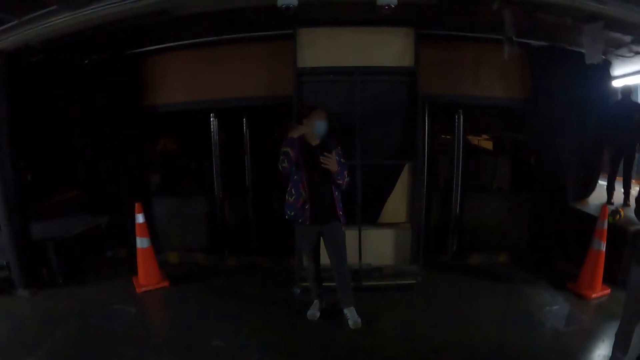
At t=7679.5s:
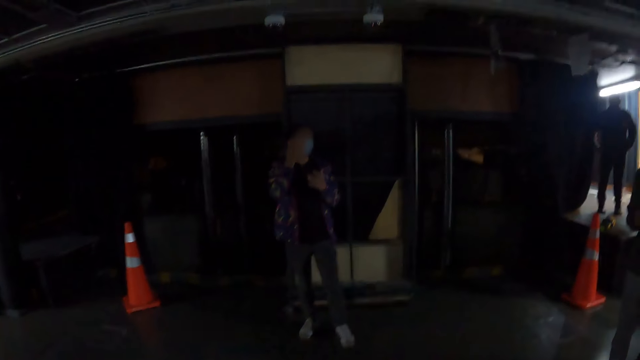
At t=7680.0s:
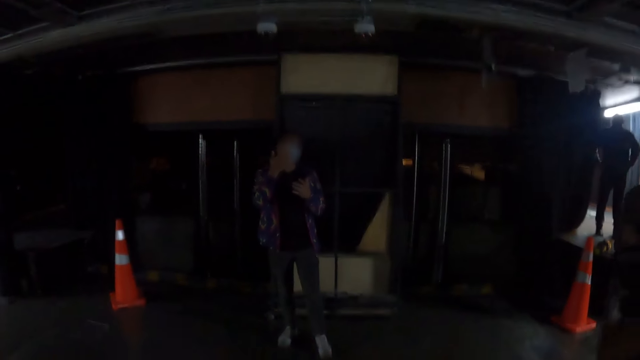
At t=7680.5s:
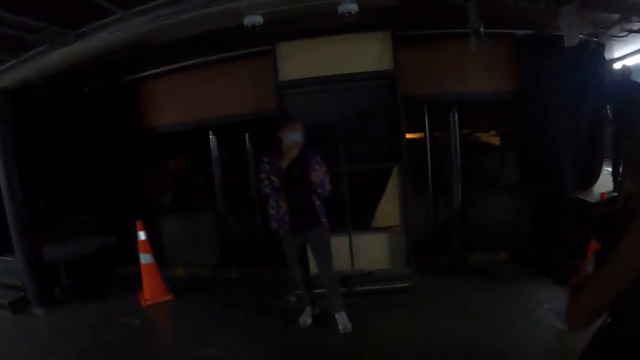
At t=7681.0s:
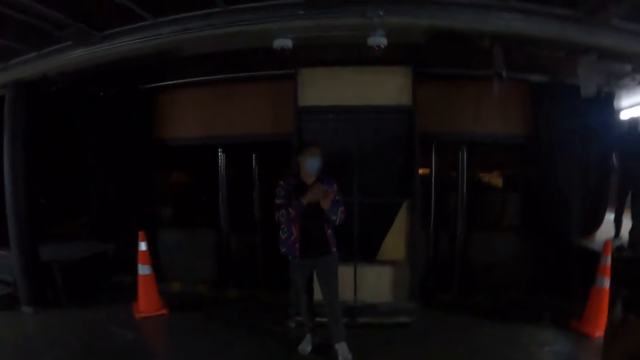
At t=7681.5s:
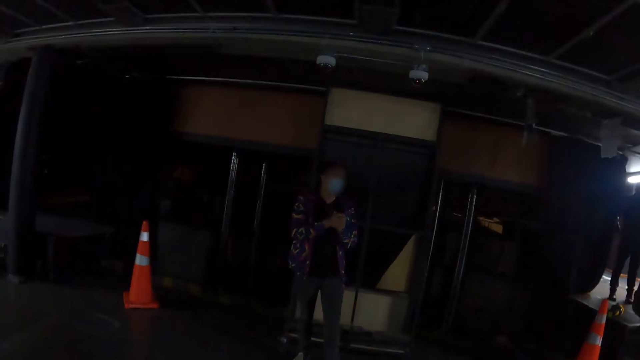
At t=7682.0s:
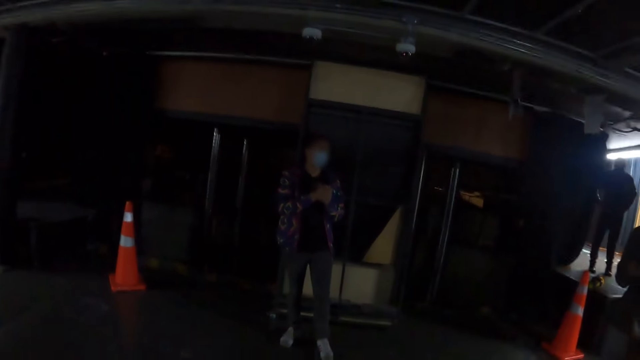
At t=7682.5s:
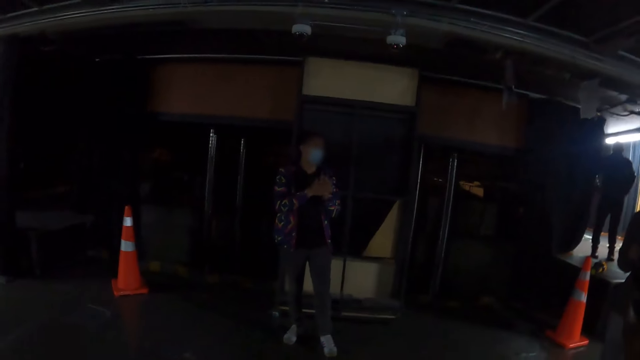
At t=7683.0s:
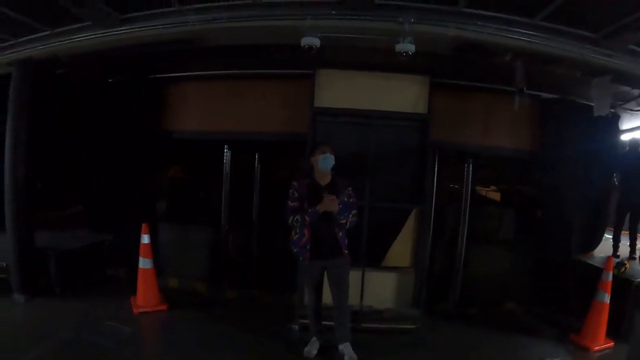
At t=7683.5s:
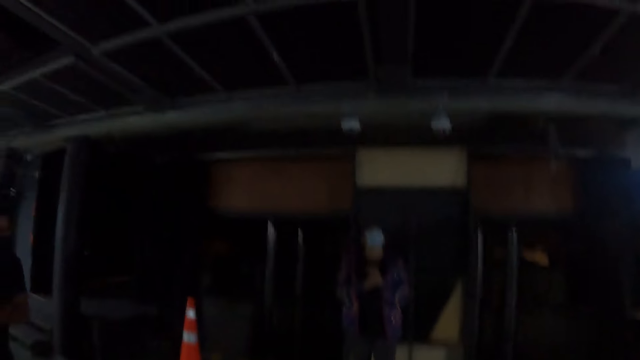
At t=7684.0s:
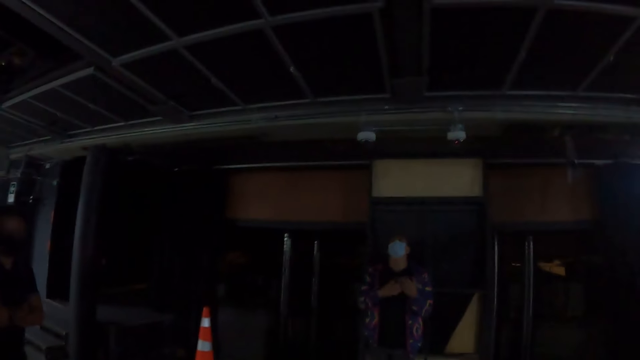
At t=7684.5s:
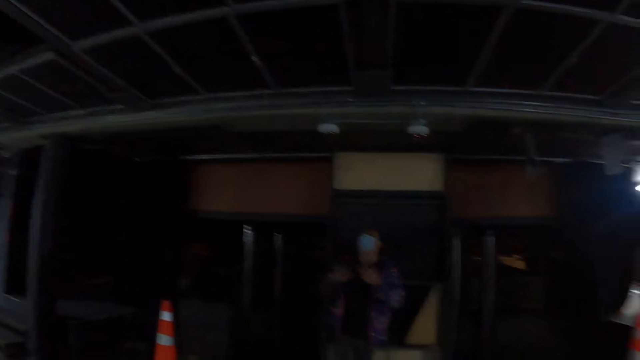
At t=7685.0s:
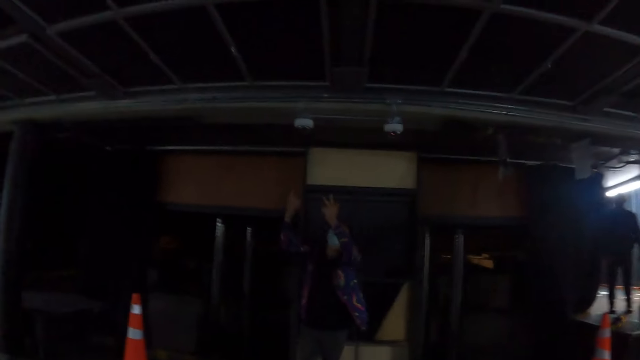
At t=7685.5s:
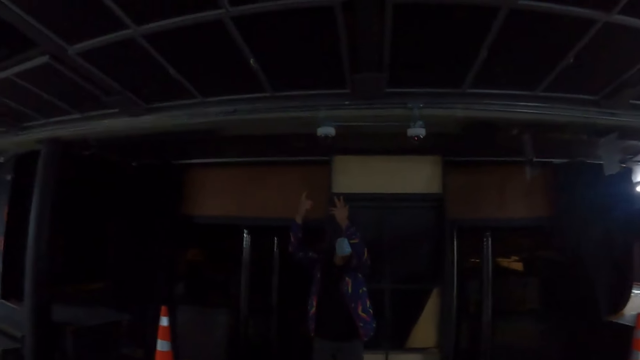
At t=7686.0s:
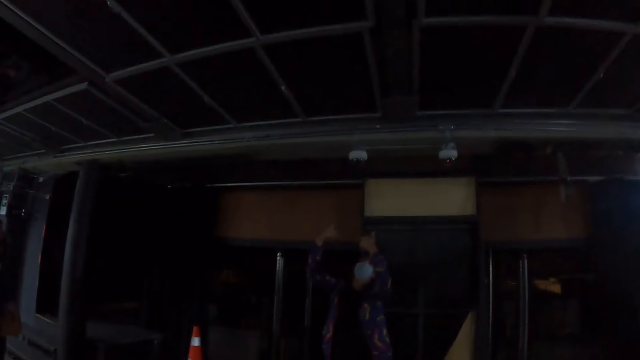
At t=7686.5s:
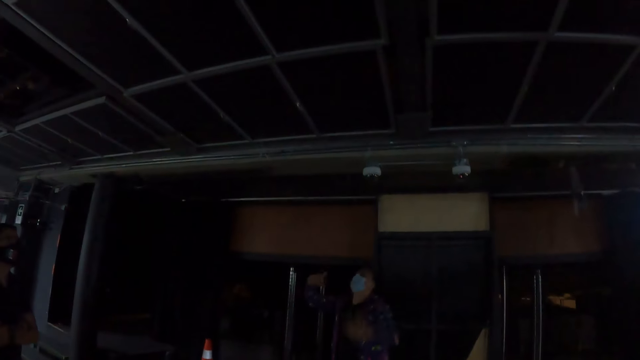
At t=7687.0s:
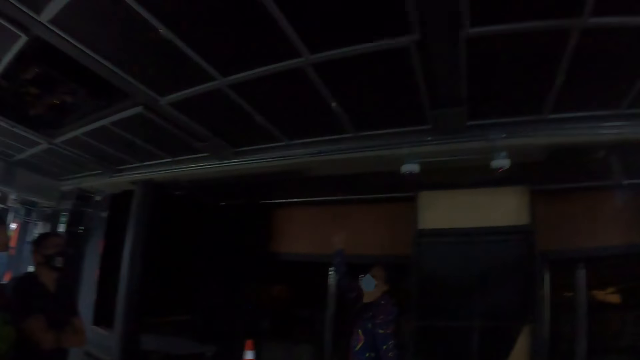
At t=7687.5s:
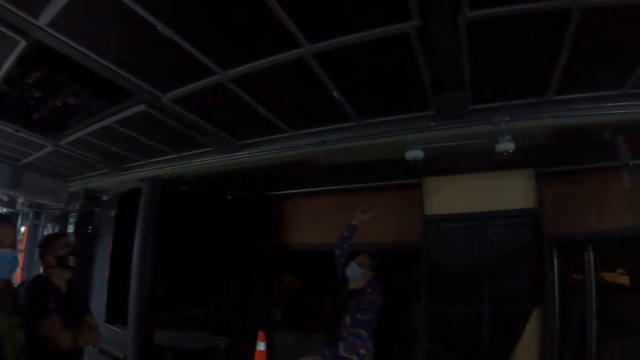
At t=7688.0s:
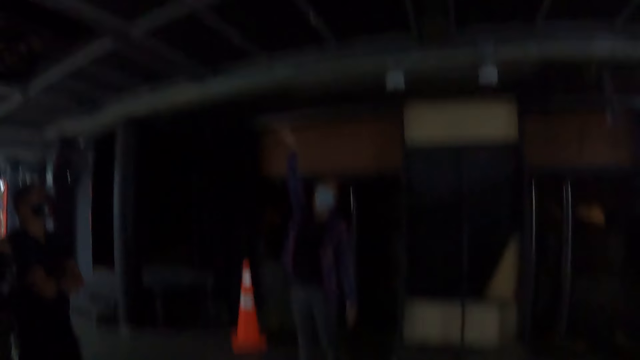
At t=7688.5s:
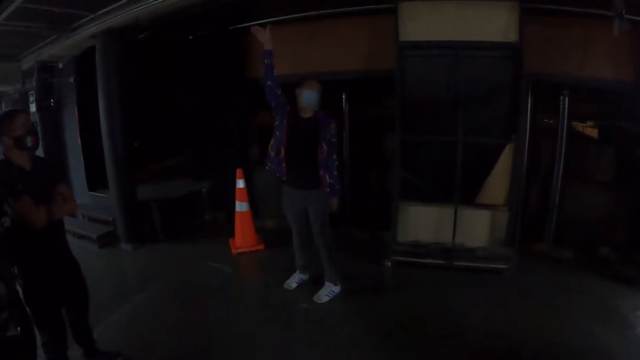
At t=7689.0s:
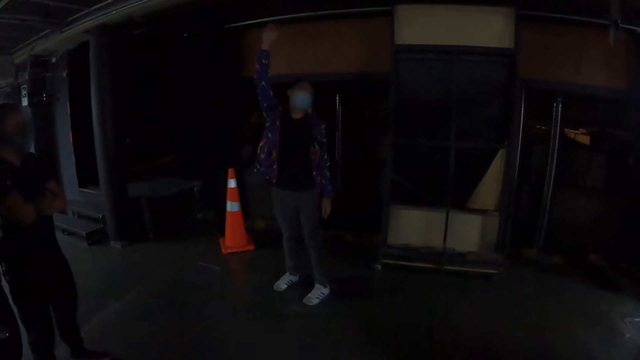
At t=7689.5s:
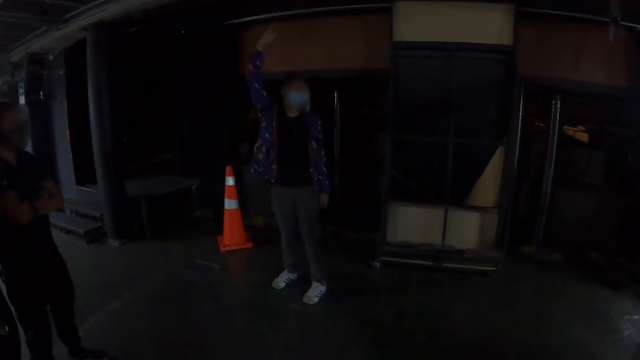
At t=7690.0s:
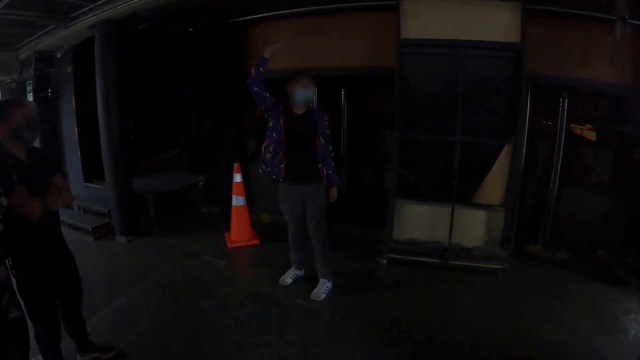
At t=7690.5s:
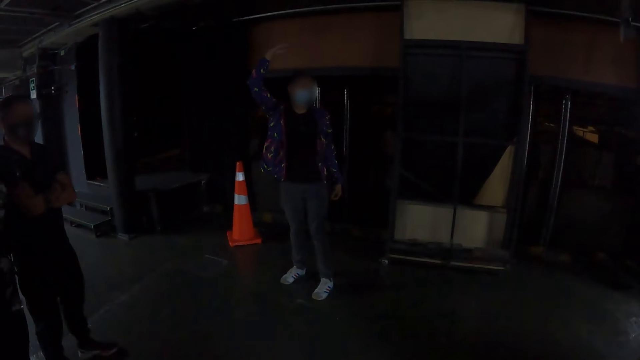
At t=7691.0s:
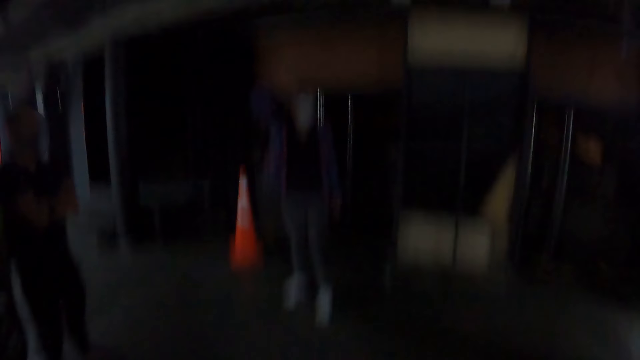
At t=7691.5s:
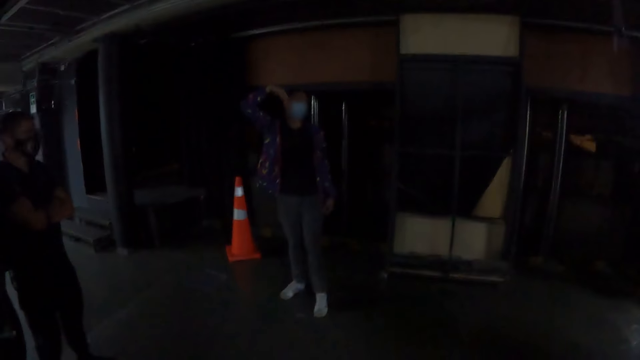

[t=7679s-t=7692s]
The lady gestures with her right hand, gestures with both hands and lifts her right hand up.

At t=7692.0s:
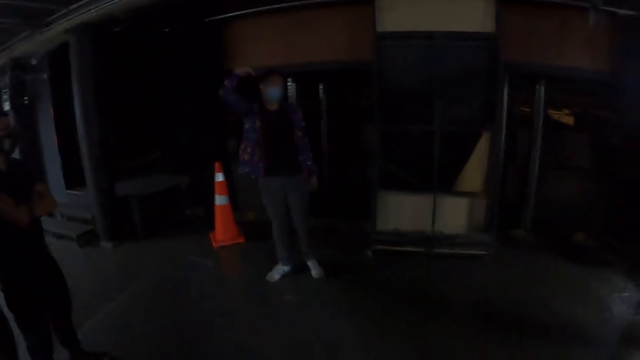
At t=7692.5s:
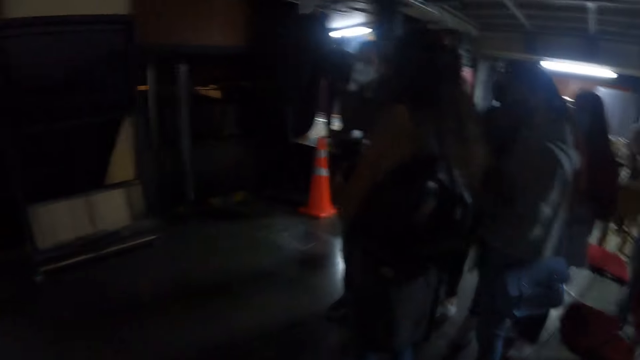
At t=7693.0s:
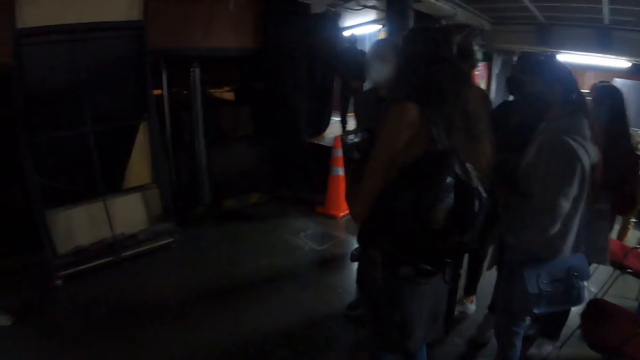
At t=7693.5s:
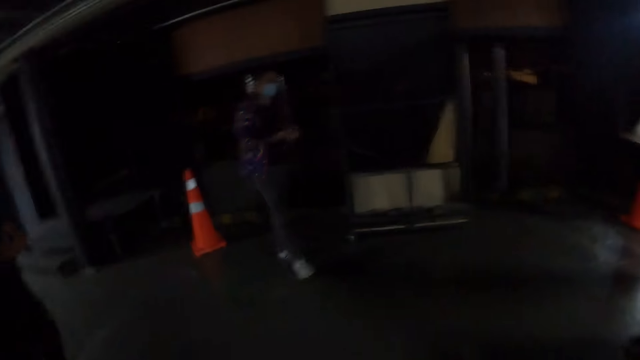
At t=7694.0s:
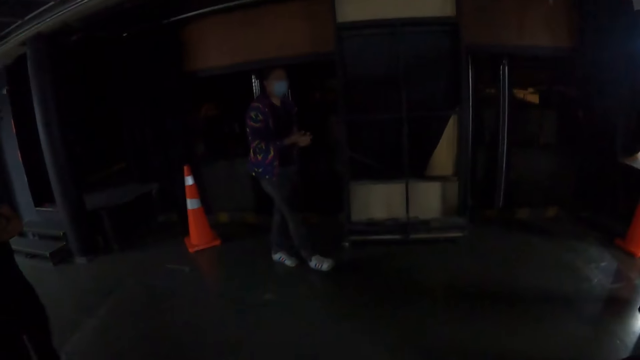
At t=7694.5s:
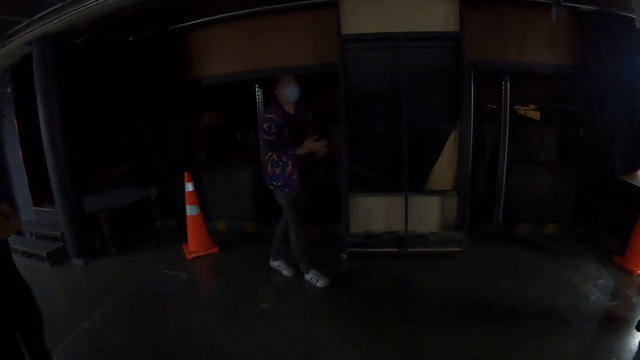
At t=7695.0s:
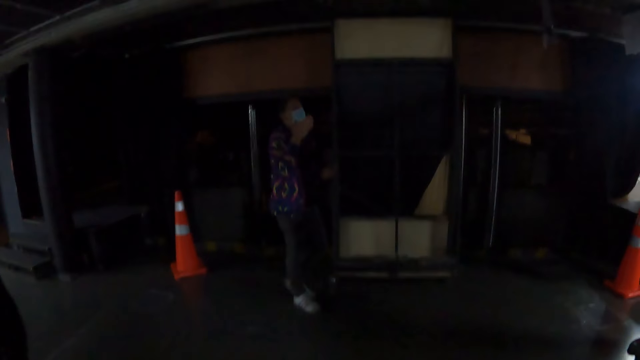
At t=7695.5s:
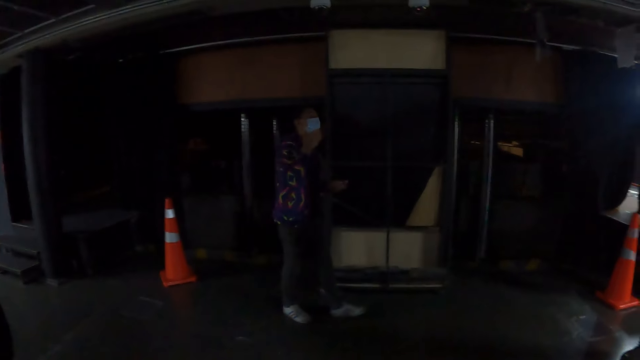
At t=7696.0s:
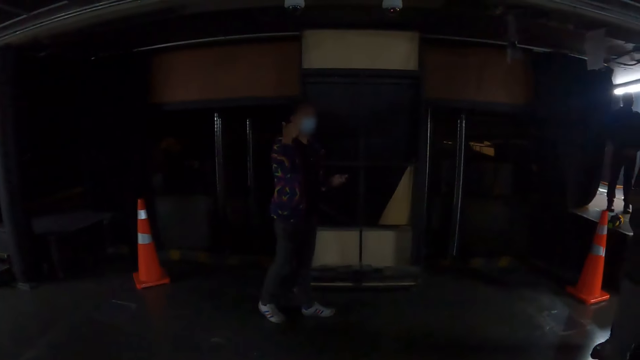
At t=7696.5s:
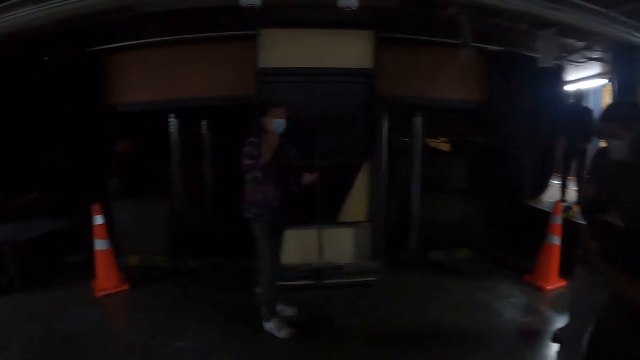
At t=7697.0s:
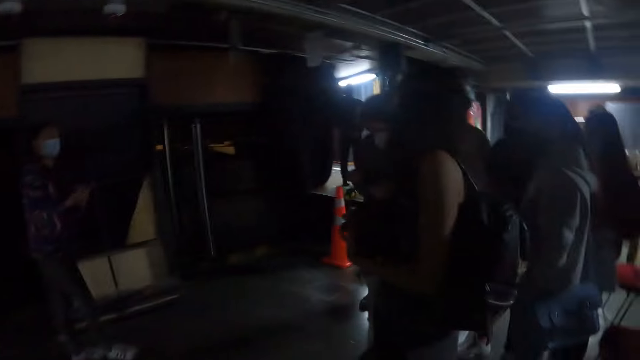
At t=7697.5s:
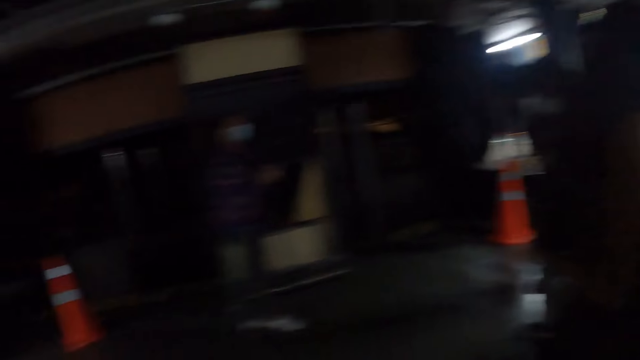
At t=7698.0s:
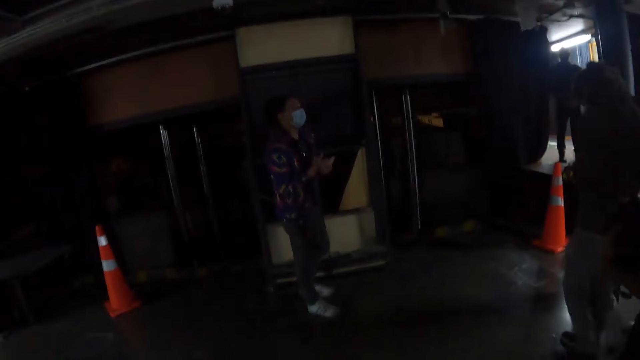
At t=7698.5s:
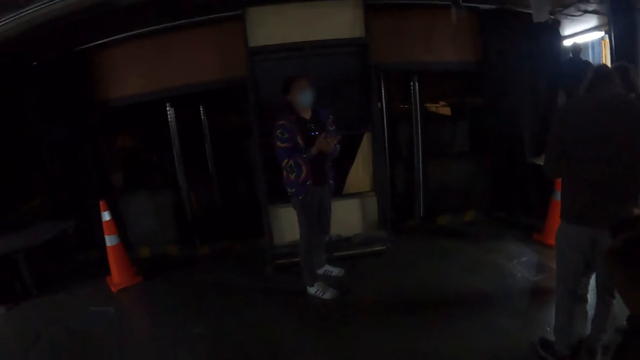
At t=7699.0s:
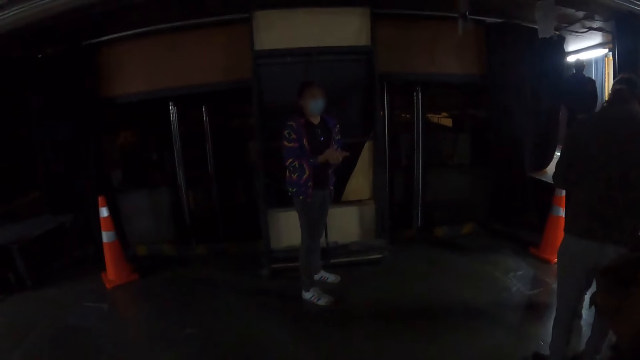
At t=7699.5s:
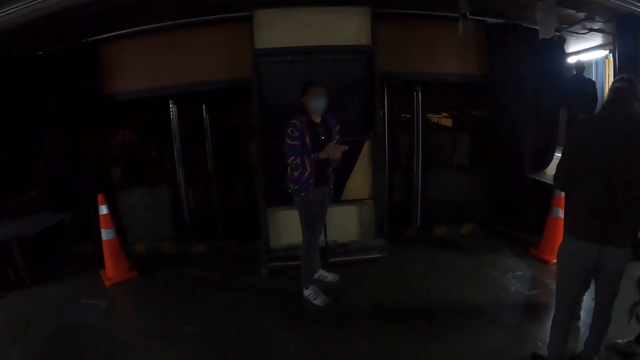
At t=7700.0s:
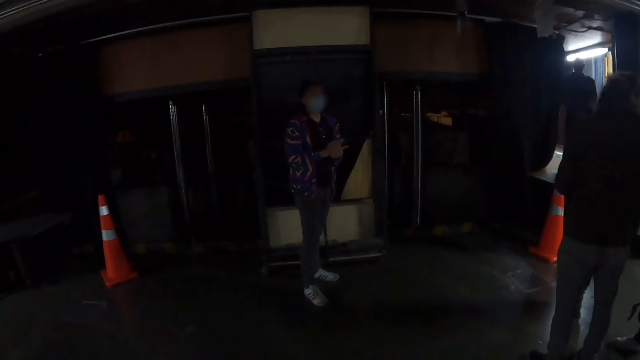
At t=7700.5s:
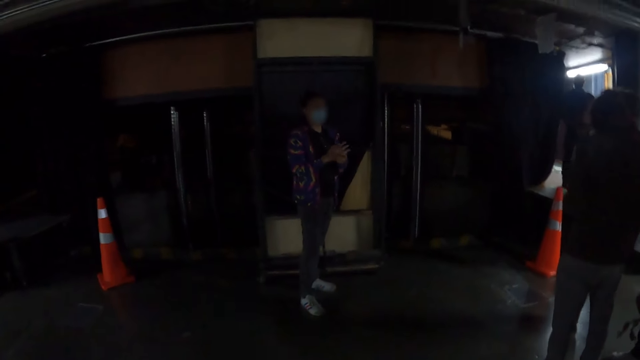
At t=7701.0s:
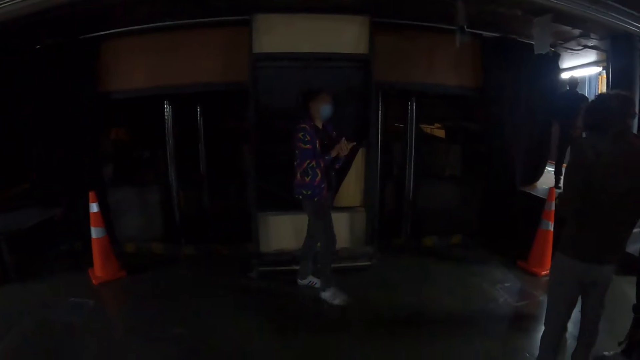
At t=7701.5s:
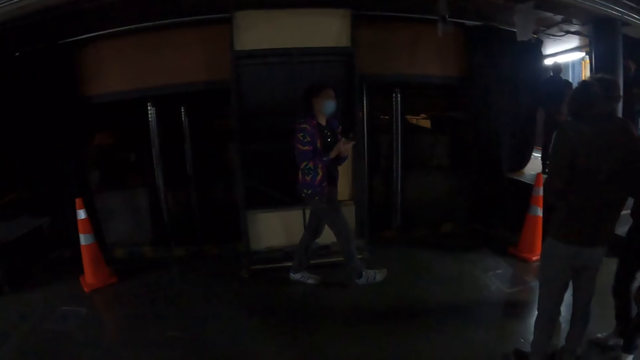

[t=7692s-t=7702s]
The lady gestures with both hands.
